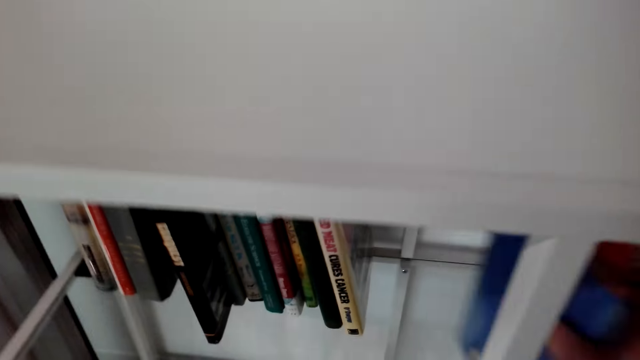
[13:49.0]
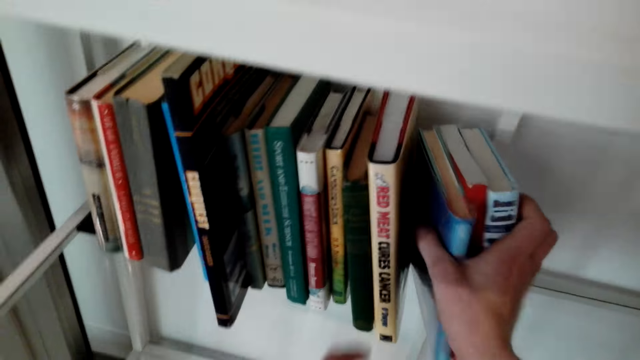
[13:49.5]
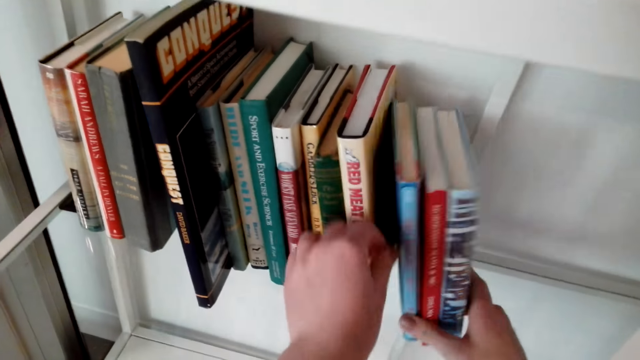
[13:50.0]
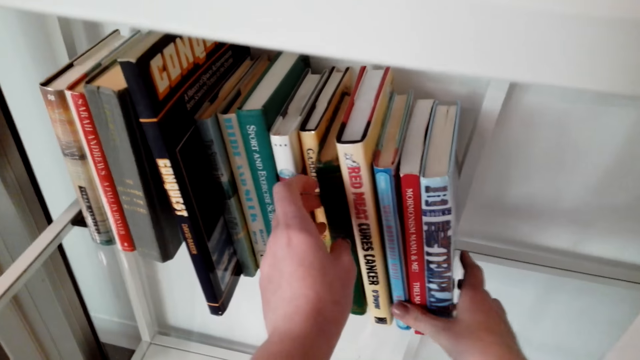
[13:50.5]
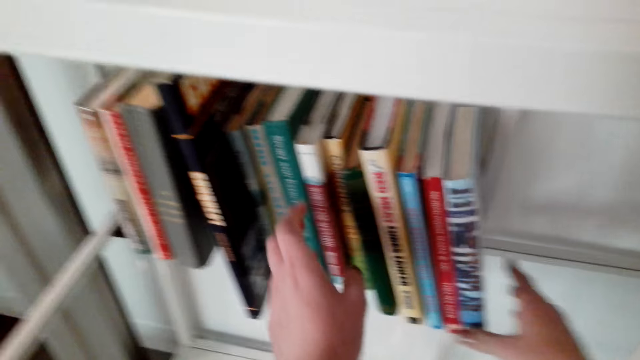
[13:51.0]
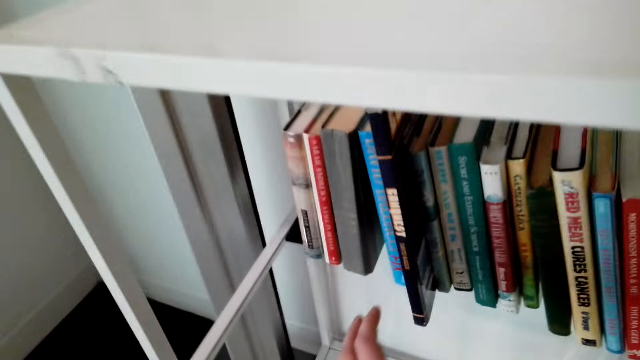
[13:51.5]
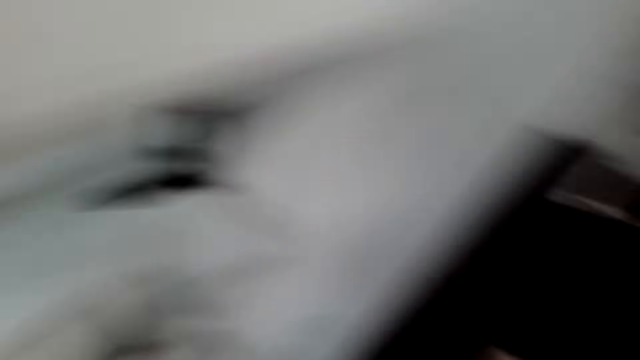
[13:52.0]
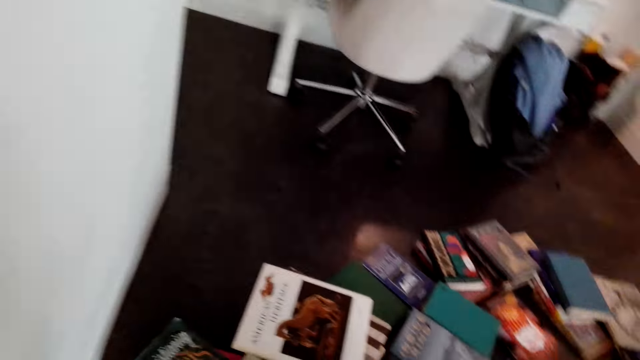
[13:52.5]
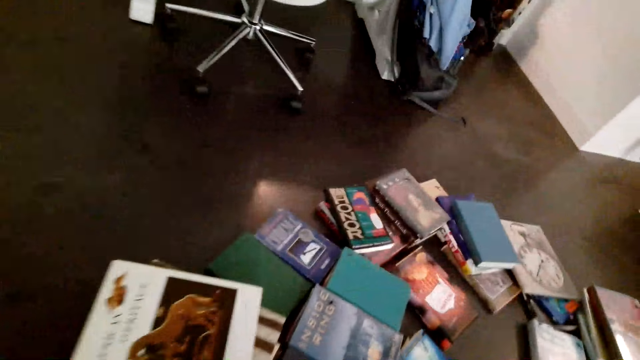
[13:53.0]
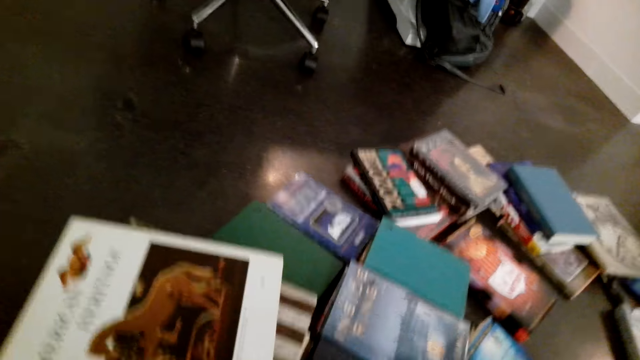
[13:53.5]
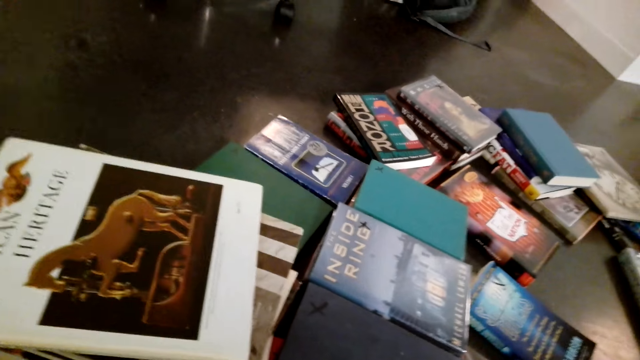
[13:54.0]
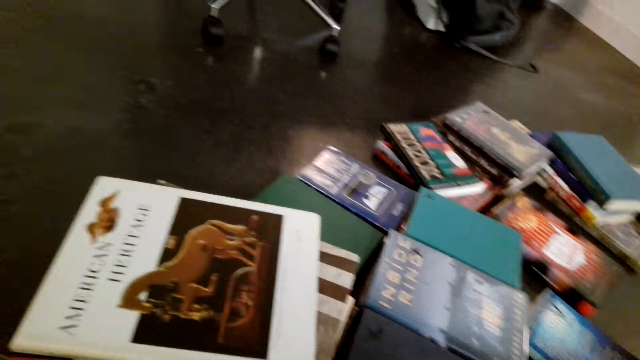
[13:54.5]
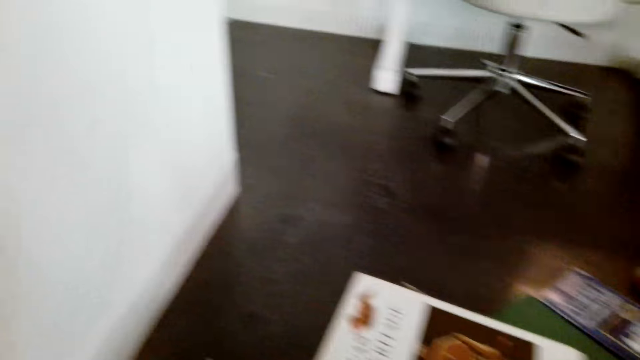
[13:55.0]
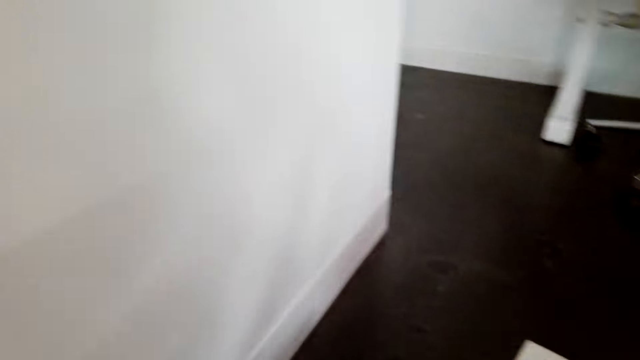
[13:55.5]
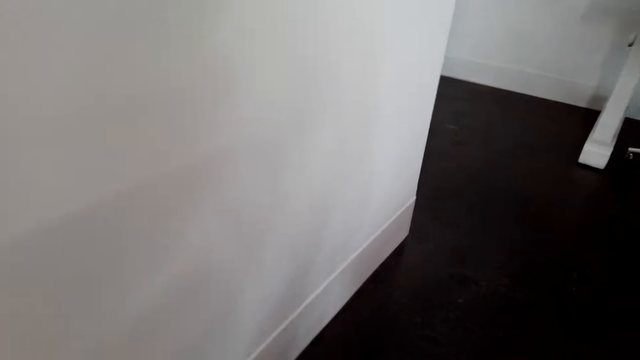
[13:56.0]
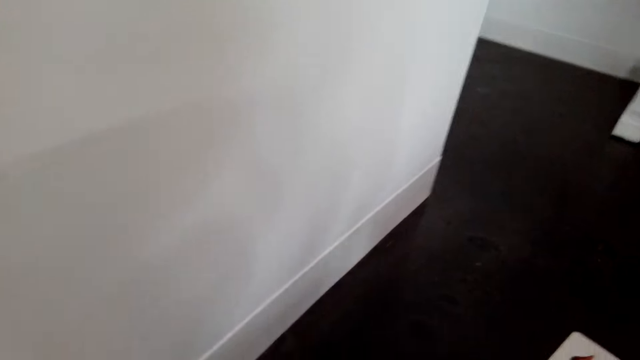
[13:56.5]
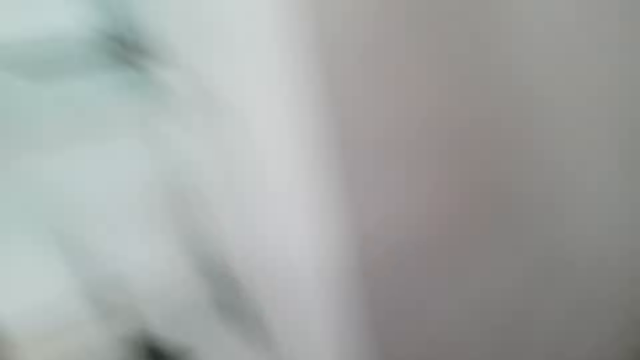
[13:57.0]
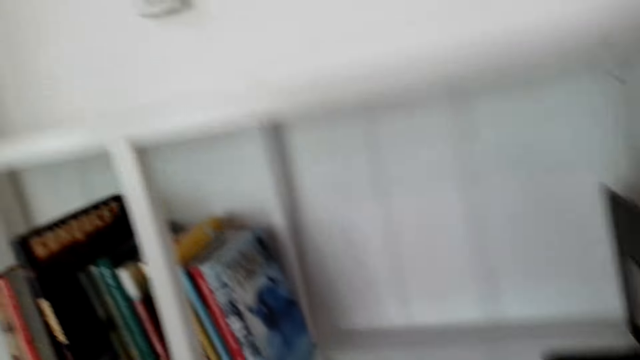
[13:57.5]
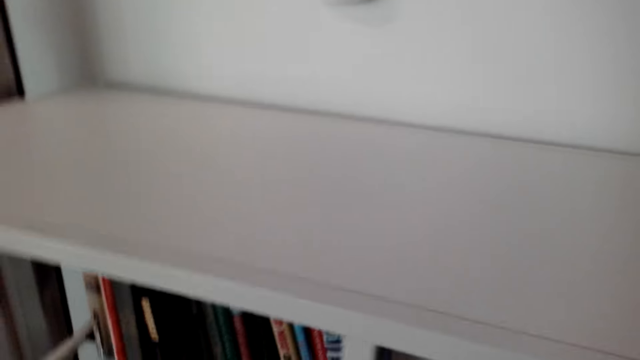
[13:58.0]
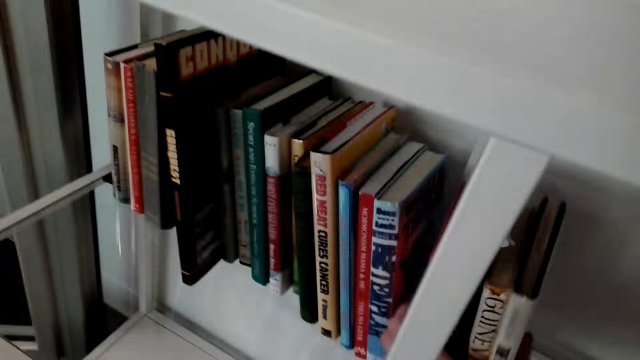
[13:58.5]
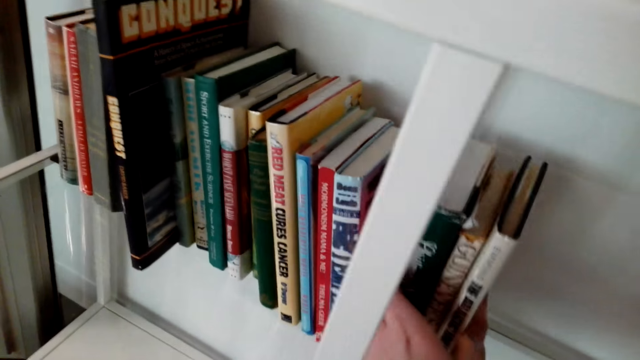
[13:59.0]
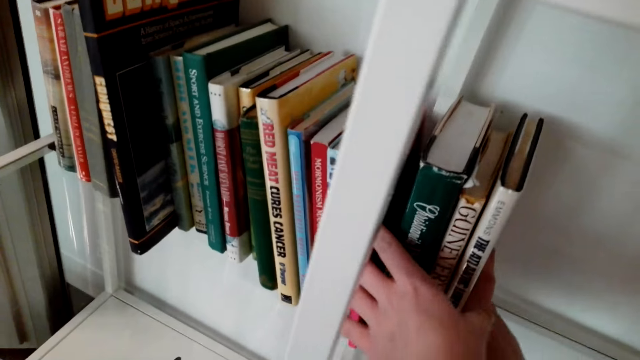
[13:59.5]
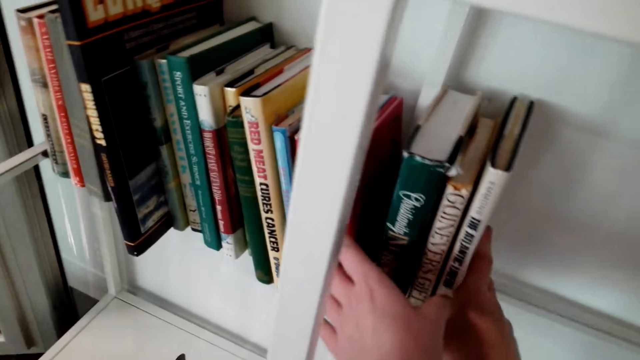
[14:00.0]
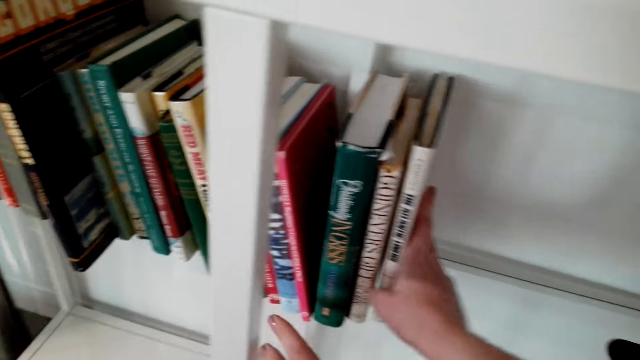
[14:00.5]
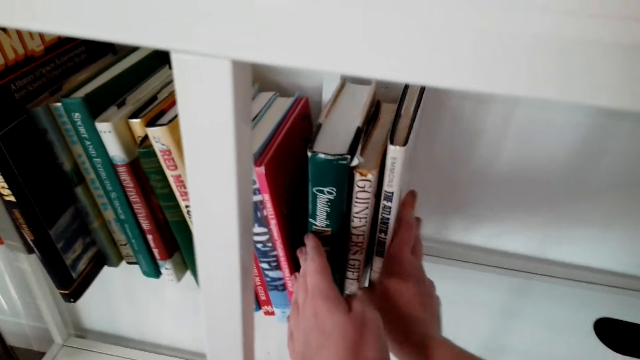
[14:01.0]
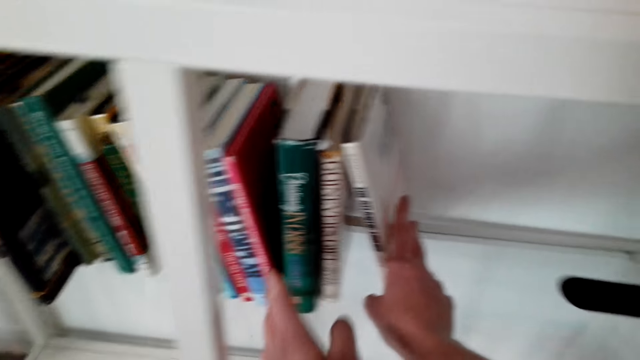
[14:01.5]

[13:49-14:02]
The camera wearer interacts with a person. They arrange books. They interact with the person. They arrange books on the shelf.

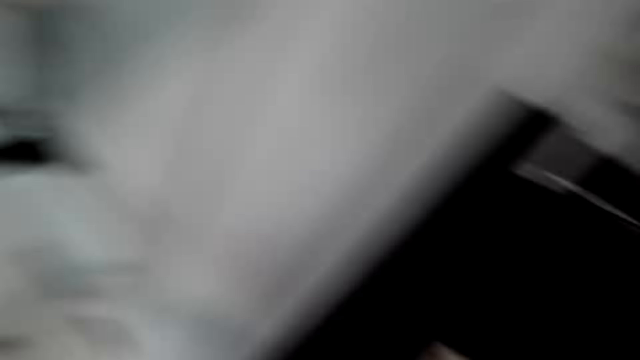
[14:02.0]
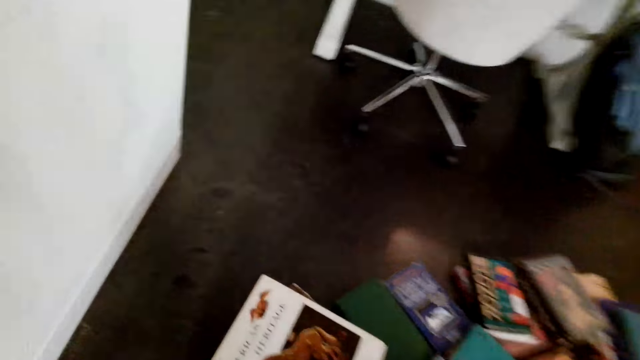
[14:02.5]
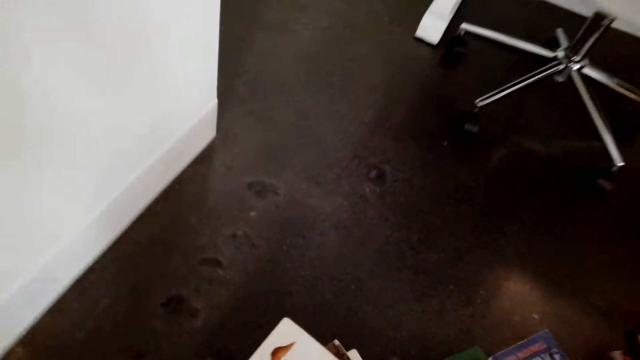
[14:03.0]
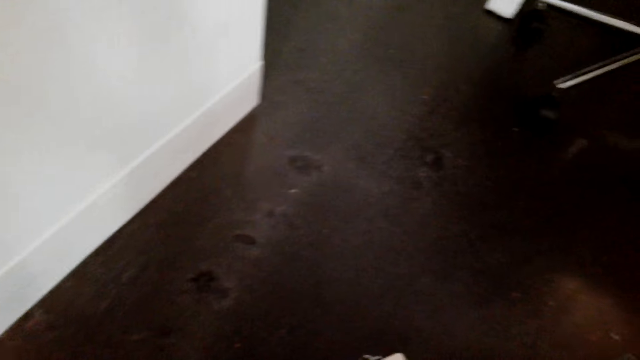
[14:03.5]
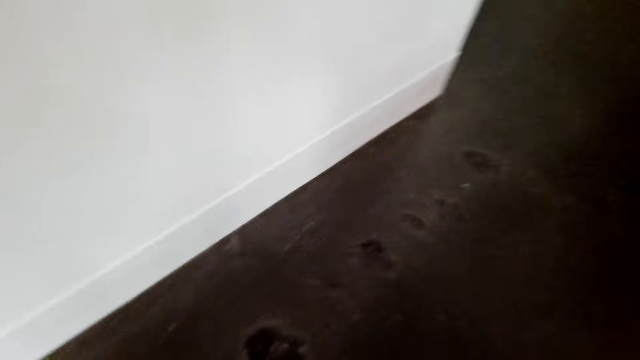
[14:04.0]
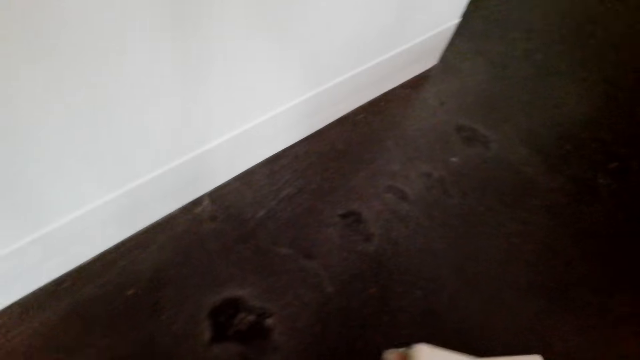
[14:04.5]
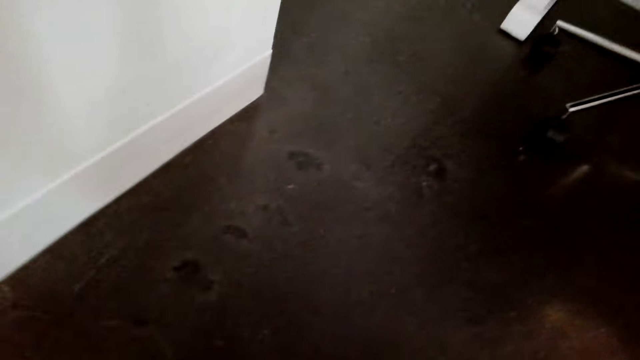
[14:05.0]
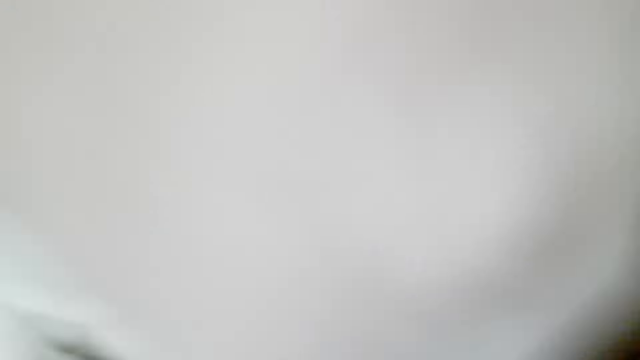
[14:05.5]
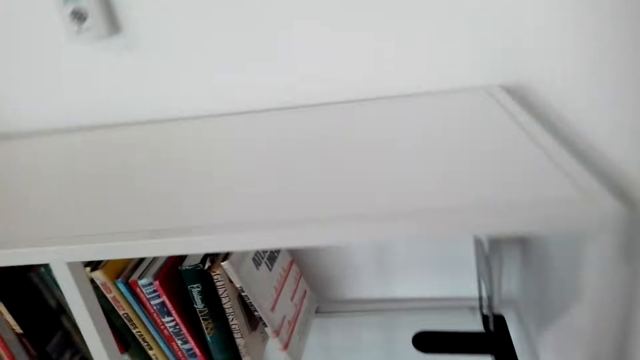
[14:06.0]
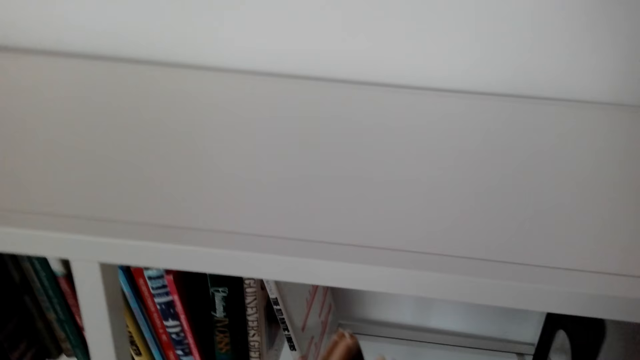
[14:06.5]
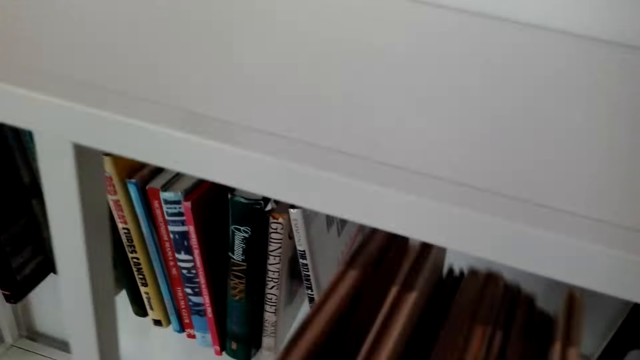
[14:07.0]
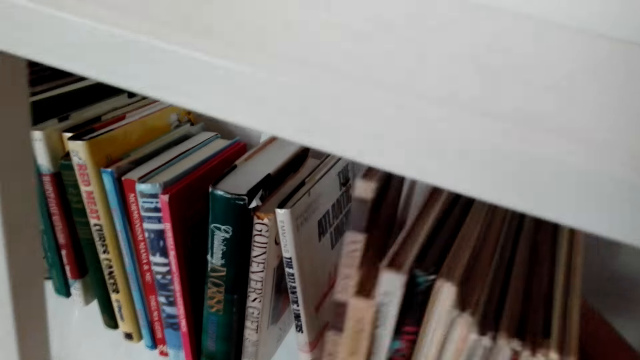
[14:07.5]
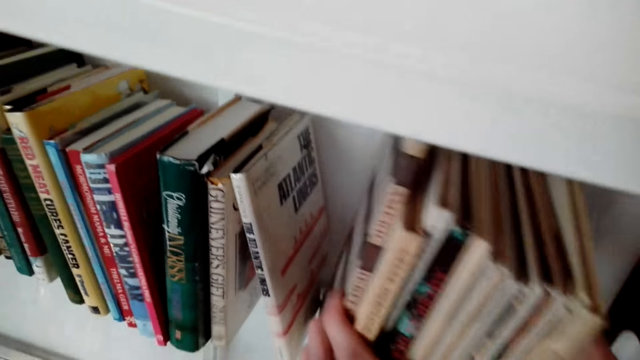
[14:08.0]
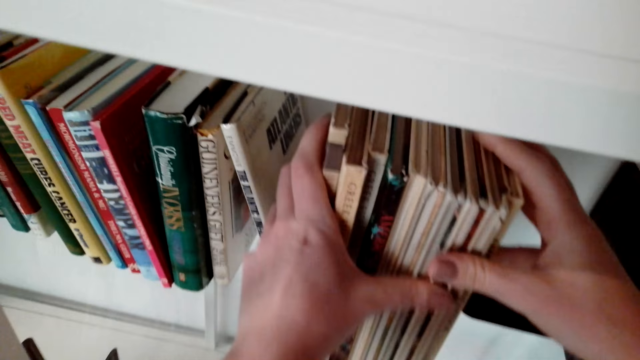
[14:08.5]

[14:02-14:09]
The camera wearer collects books from the floor. They arrange the books on the shelf.
